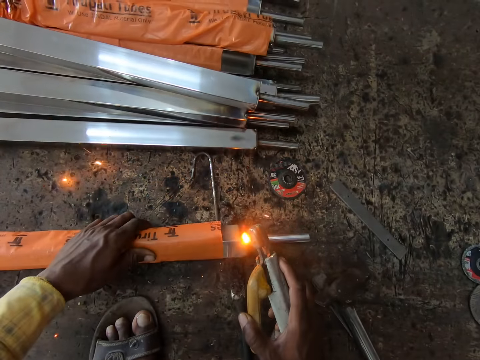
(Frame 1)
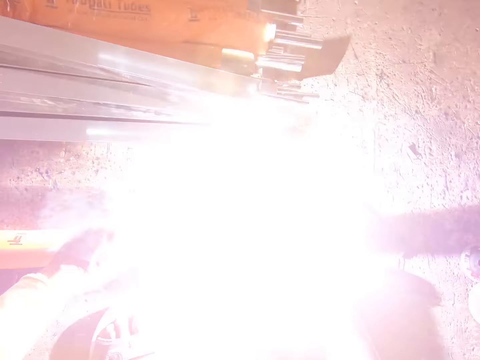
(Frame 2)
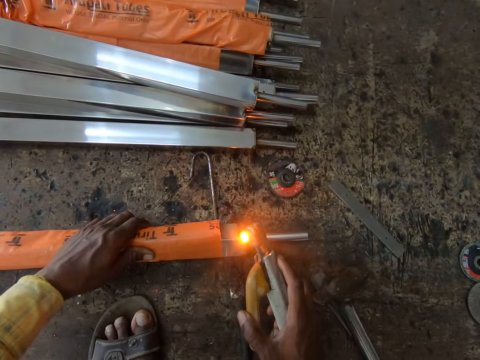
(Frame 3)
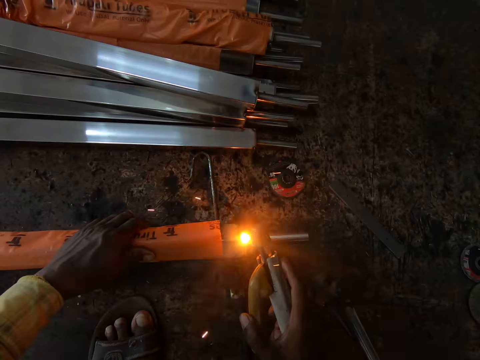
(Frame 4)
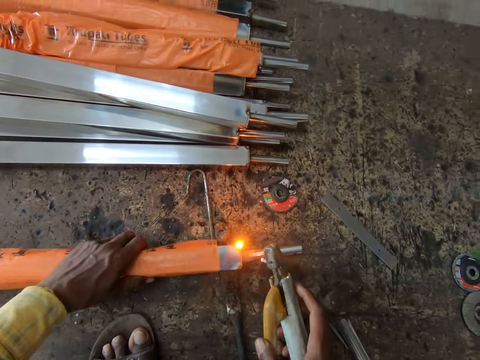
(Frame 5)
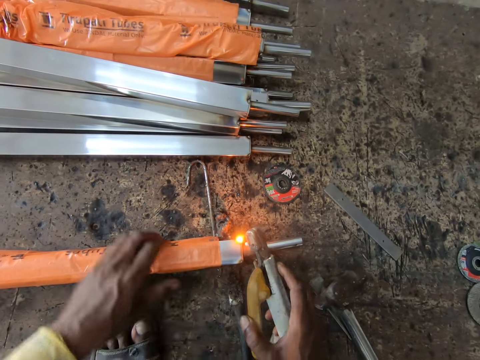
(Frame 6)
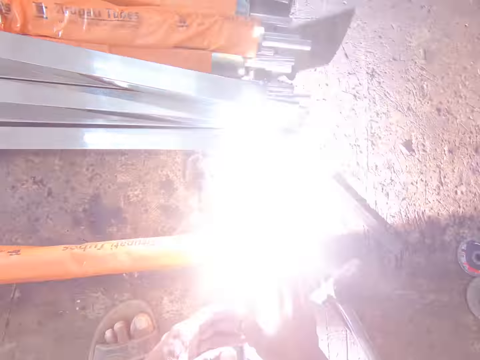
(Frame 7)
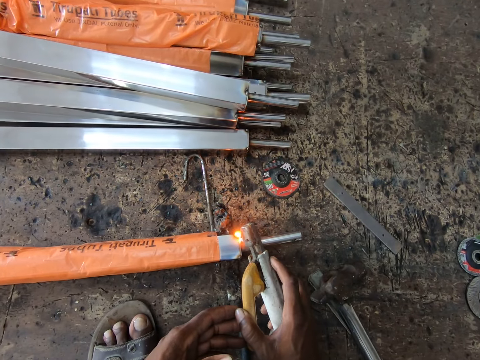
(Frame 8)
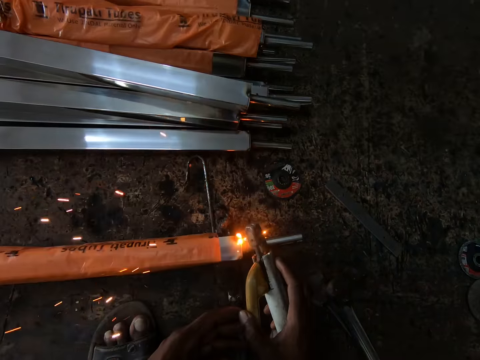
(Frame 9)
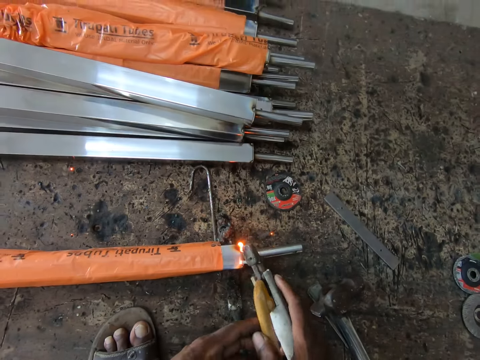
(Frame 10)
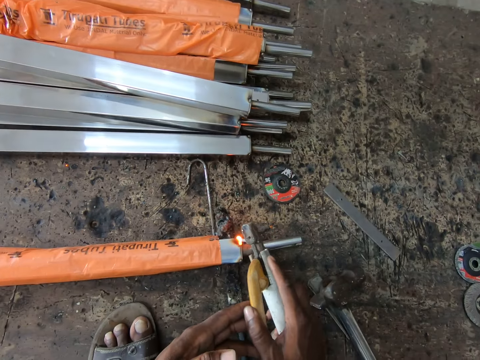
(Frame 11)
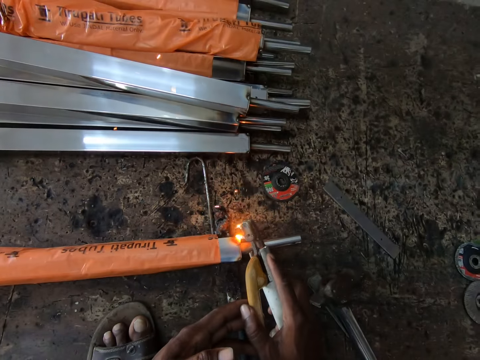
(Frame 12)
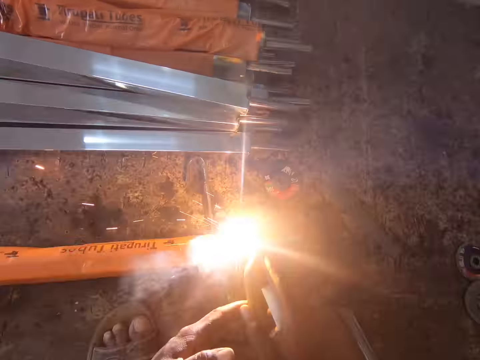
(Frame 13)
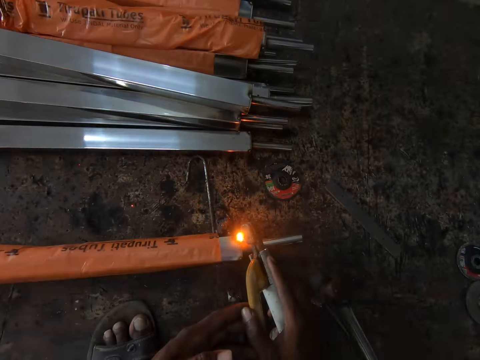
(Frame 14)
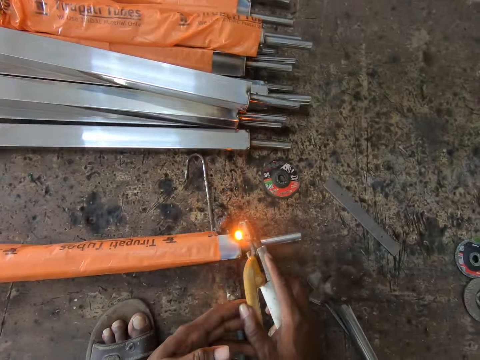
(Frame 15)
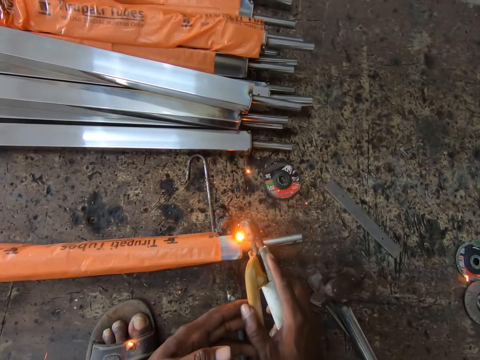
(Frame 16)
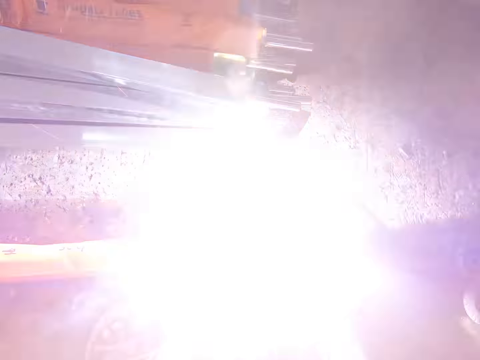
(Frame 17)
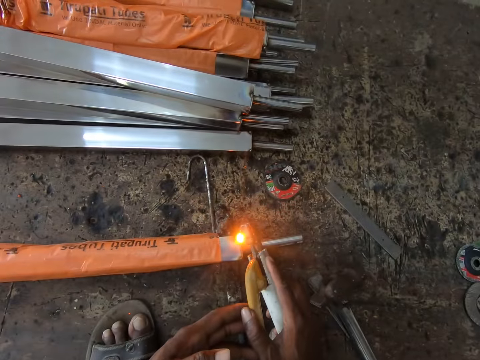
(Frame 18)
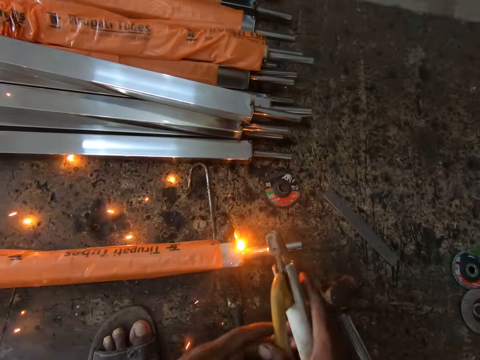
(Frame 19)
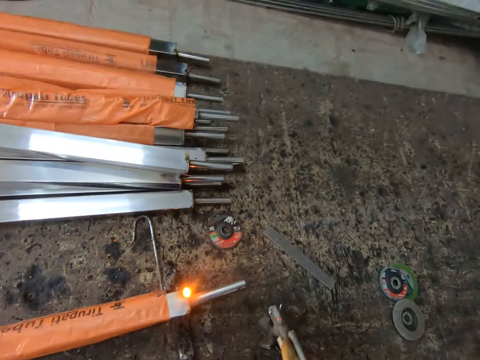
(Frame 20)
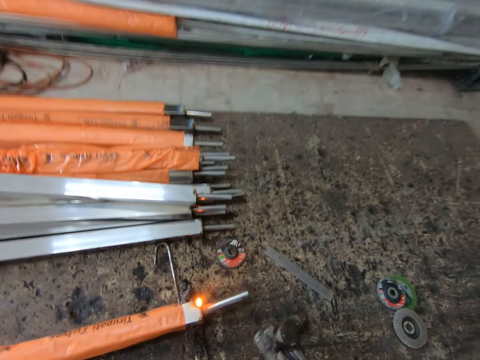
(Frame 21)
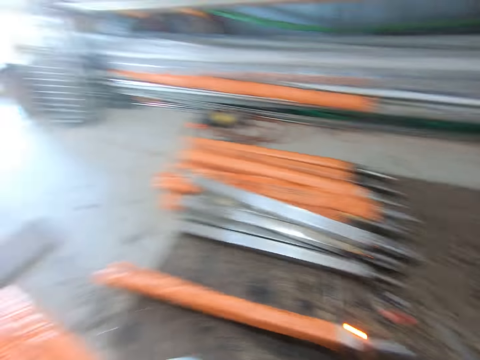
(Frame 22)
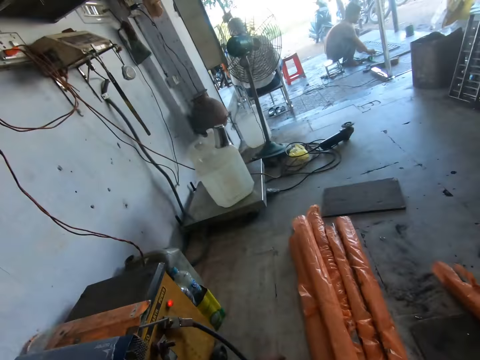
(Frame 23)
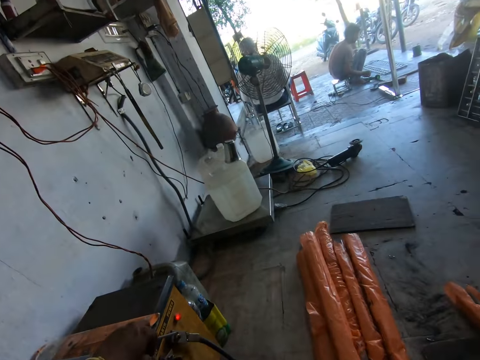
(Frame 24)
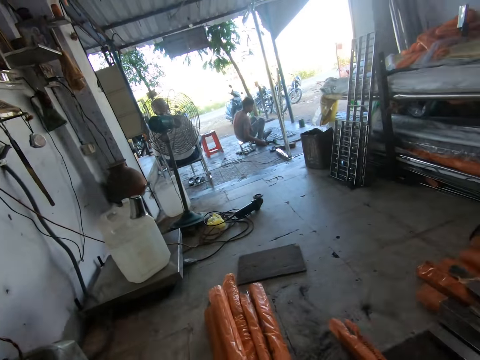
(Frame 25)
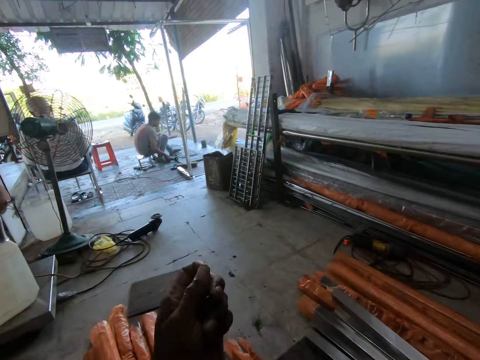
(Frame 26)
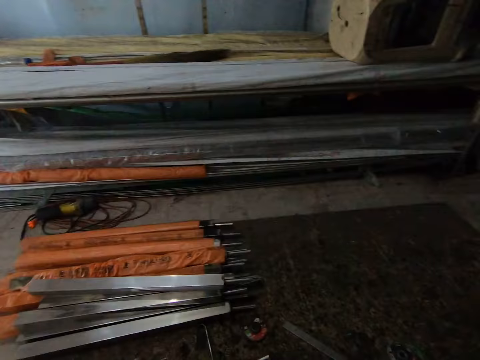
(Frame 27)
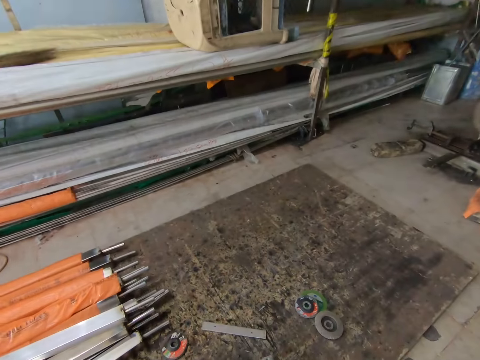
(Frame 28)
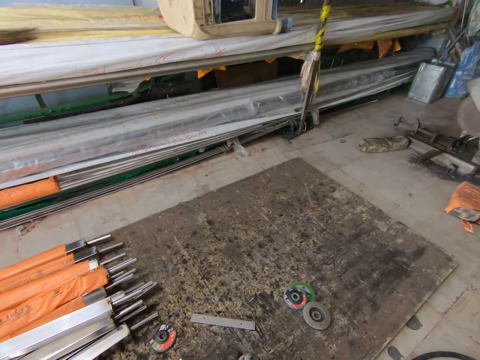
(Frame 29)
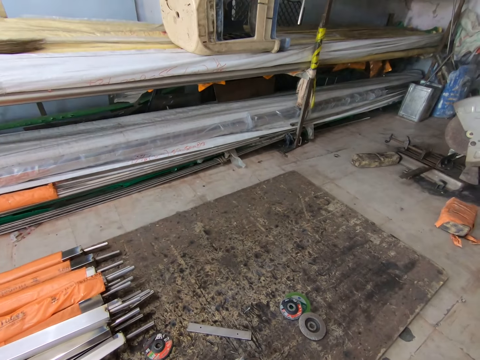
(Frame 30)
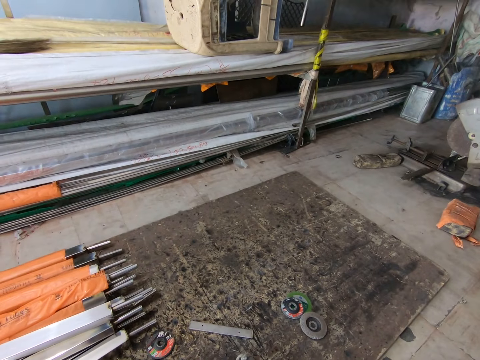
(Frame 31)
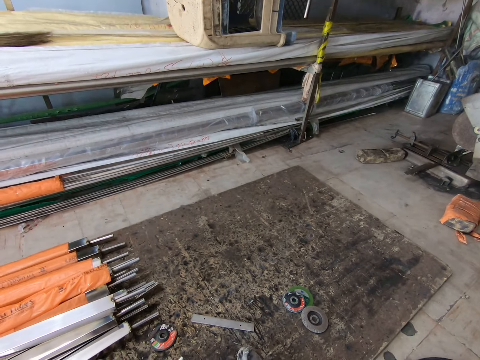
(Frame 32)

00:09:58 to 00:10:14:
The camera wearer pulls the metal rod. They move the left hand. They weld the metal rod. They move the welding machine. They look around. They move the left hand. They look around. They lift an electrode and move the electrode. They look around.

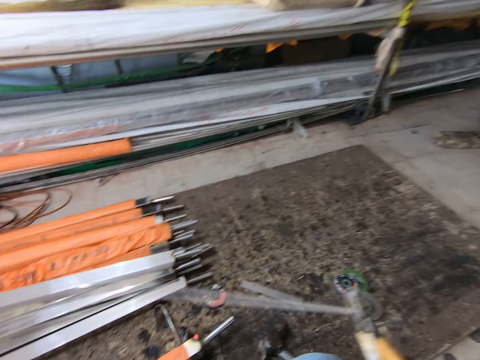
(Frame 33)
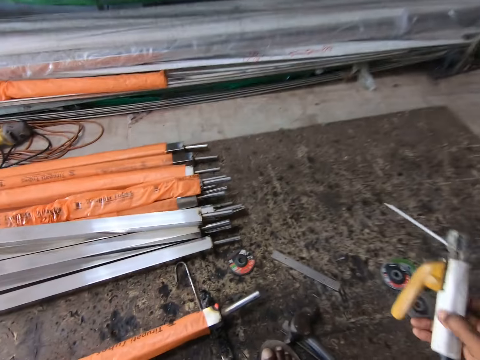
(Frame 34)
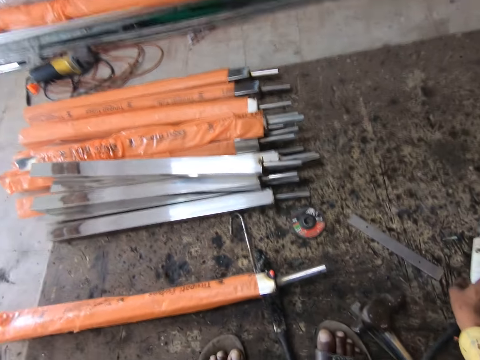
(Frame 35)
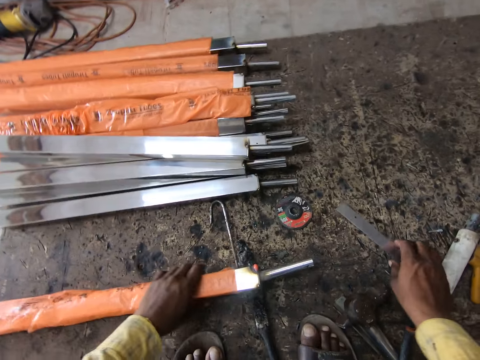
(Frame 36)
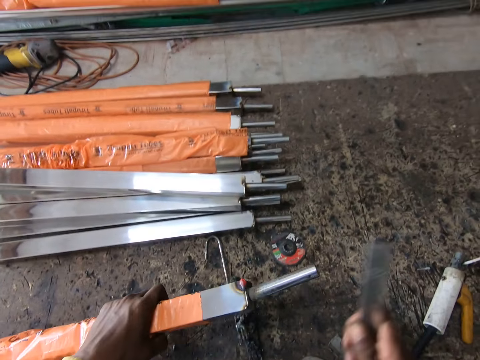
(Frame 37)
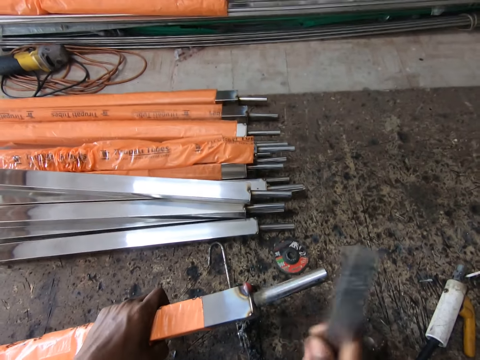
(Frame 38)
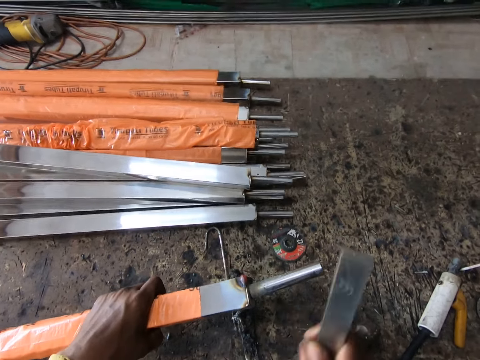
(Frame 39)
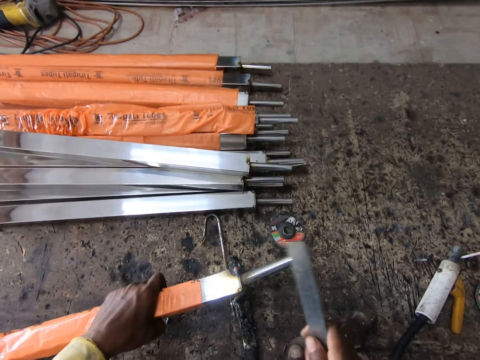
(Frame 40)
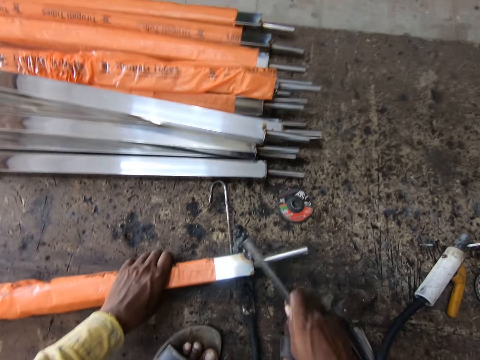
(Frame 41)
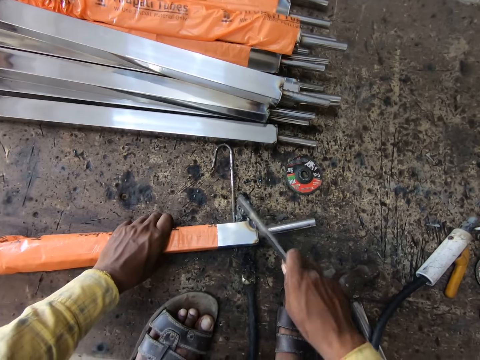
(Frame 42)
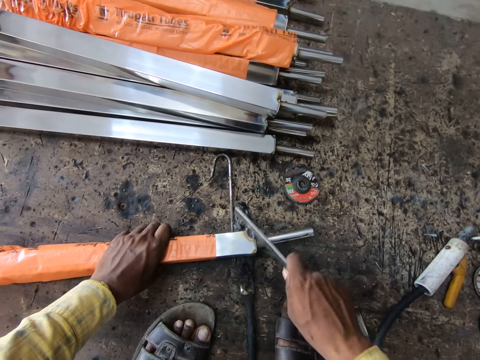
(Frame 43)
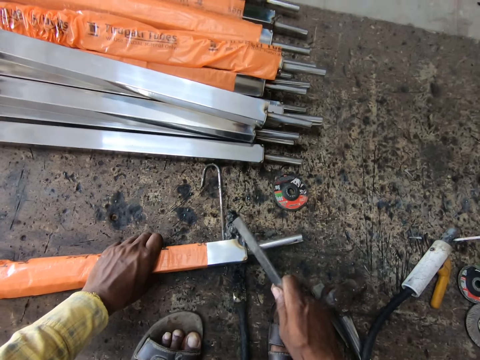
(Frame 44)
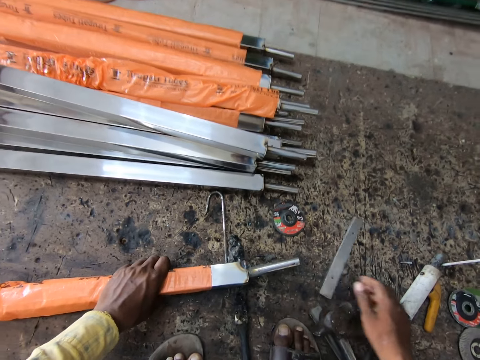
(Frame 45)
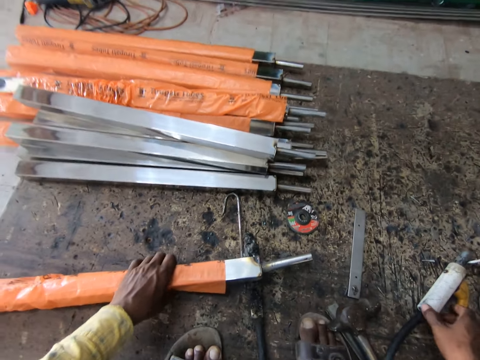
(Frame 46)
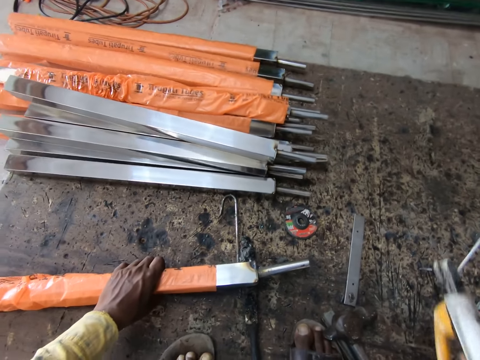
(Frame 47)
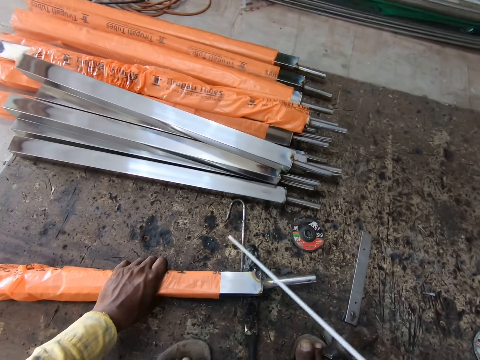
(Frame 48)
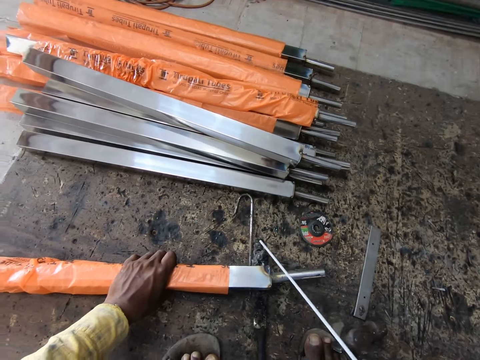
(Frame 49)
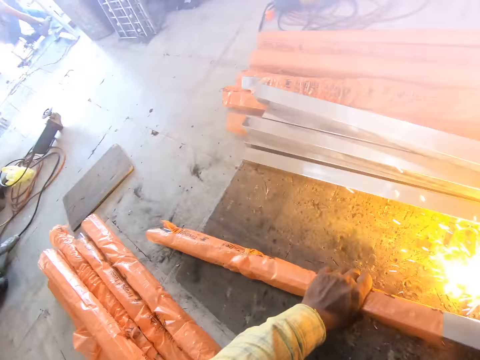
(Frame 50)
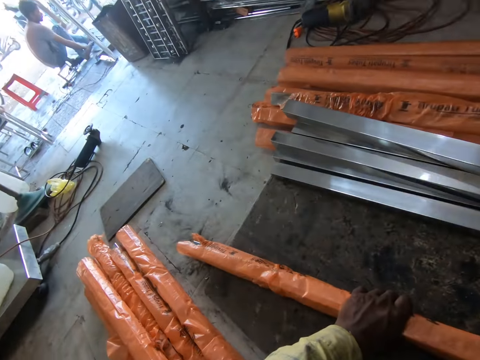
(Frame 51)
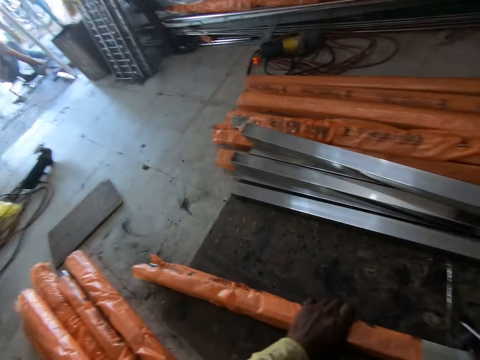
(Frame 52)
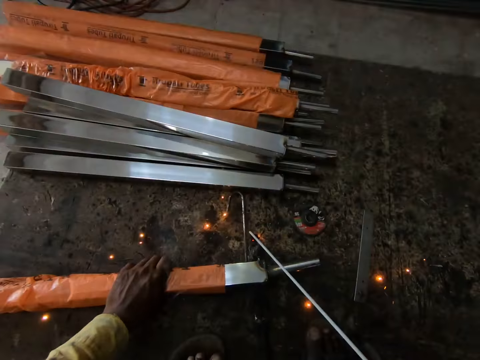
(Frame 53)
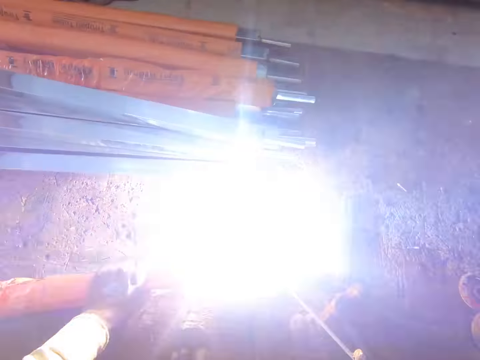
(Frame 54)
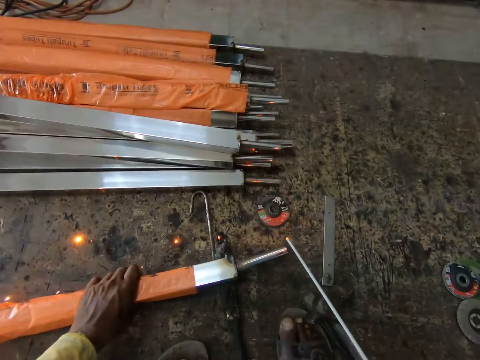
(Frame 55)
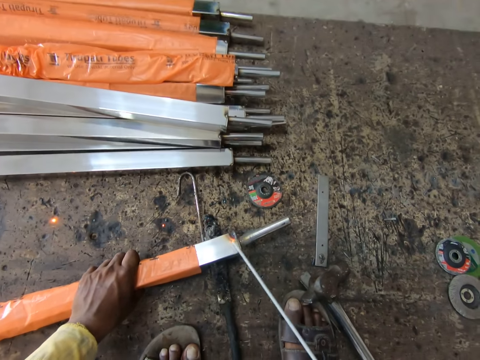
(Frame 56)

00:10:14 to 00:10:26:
The camera wearer lifts the welding machine, moves the welding machine, and places the welding machine down on the floor. They pick up a metal object from the floor and lift the metal rod. They hit the metal rod with the metal object. They place the metal rod down and hit the metal rod with the metal object. They drop the metal object on the floor. They move the right hand. They pick up the welding stick. They move the welding machine and weld the metal rod.
